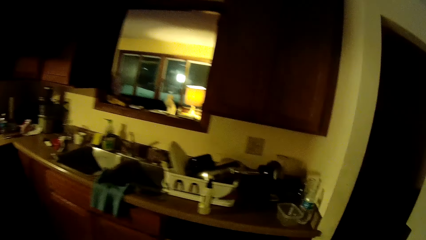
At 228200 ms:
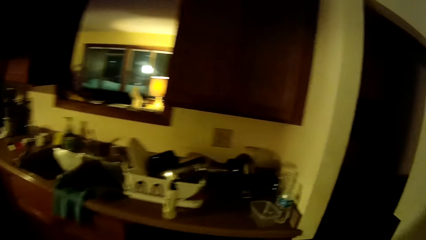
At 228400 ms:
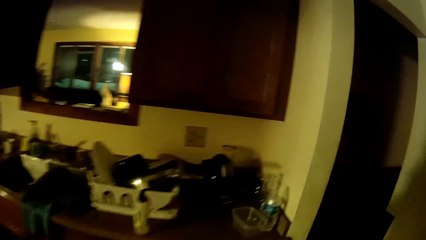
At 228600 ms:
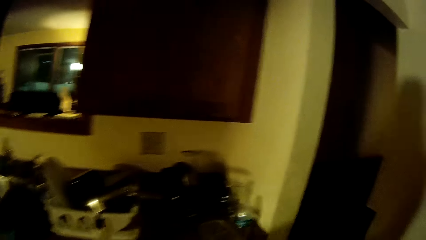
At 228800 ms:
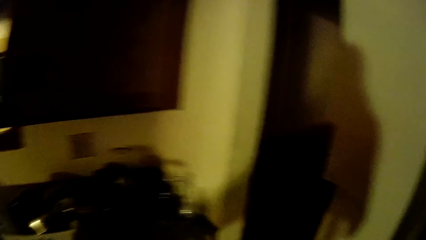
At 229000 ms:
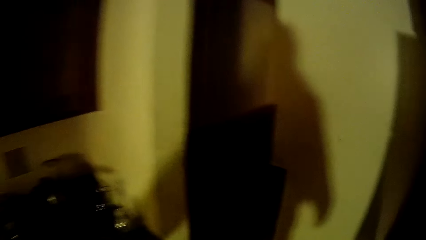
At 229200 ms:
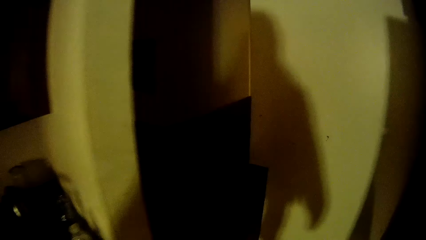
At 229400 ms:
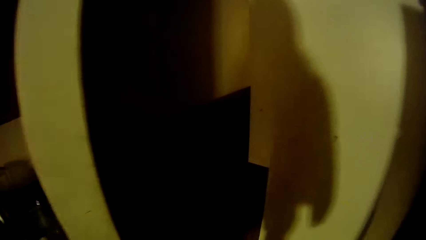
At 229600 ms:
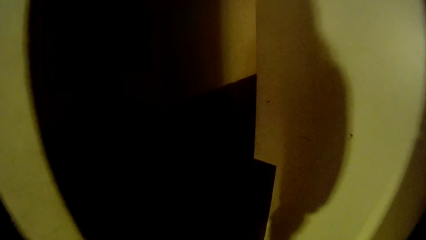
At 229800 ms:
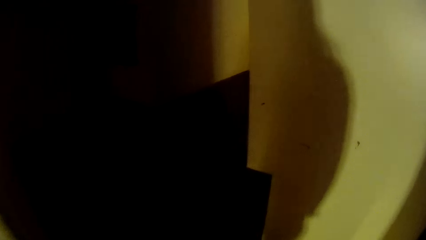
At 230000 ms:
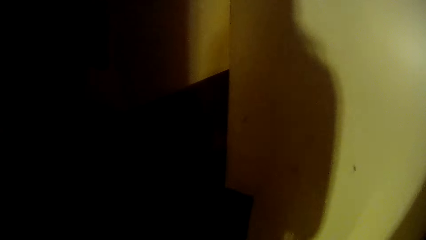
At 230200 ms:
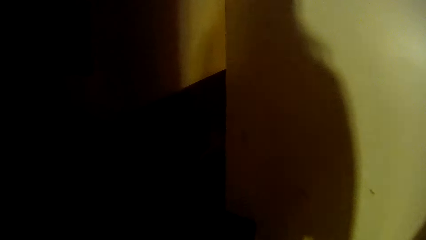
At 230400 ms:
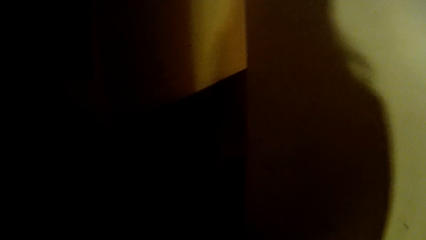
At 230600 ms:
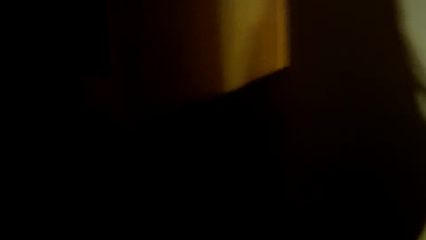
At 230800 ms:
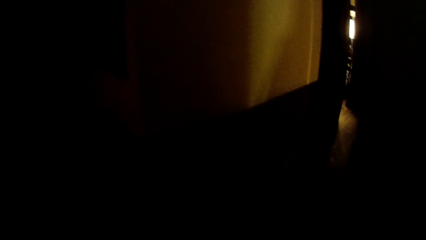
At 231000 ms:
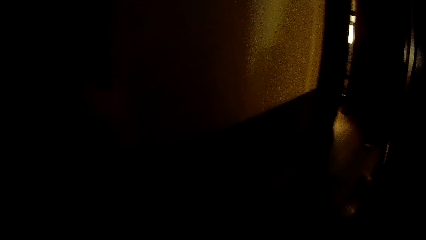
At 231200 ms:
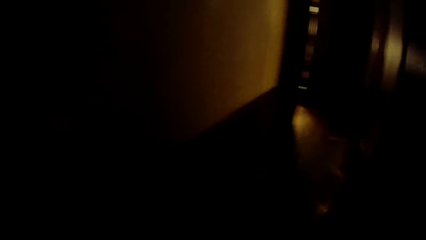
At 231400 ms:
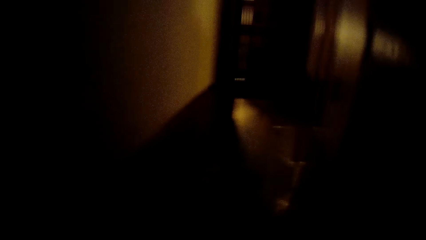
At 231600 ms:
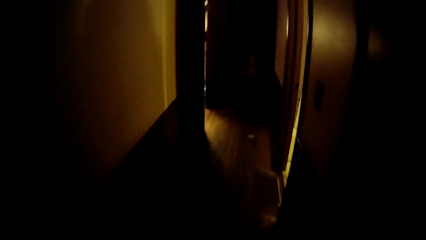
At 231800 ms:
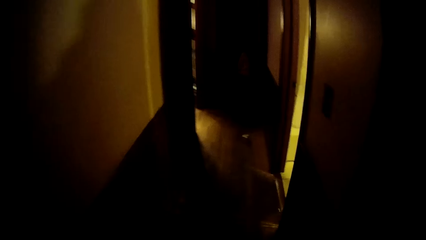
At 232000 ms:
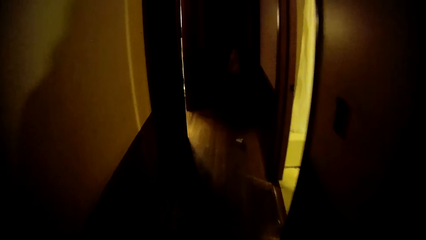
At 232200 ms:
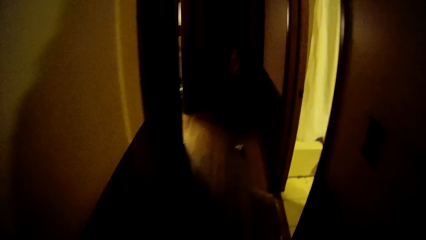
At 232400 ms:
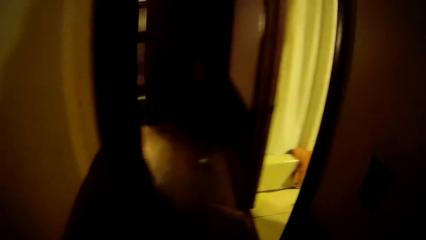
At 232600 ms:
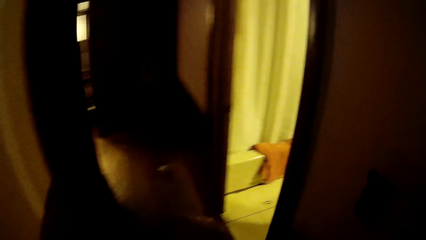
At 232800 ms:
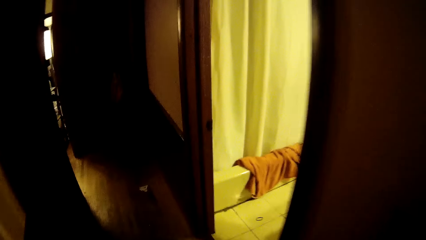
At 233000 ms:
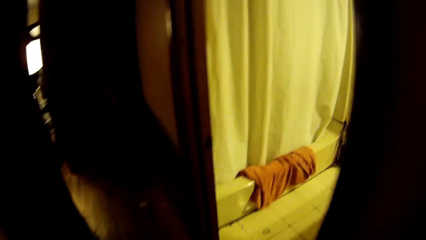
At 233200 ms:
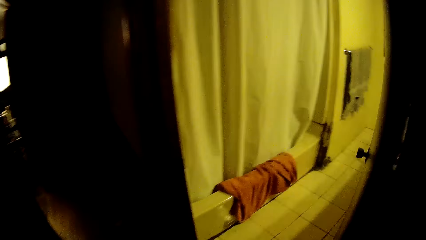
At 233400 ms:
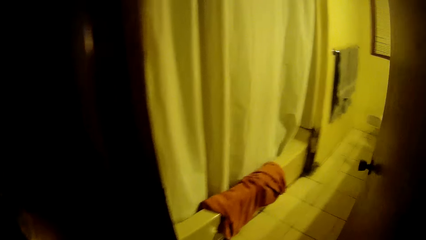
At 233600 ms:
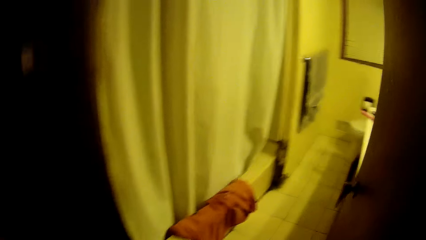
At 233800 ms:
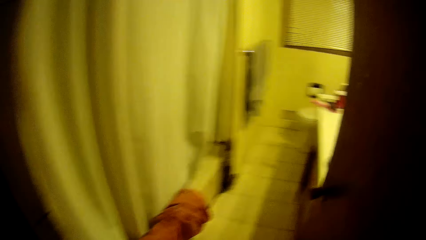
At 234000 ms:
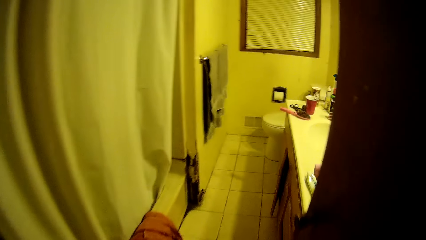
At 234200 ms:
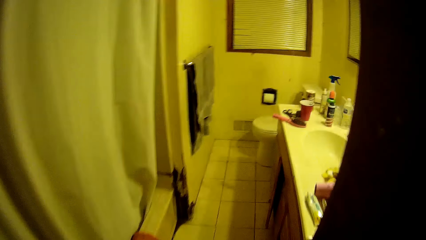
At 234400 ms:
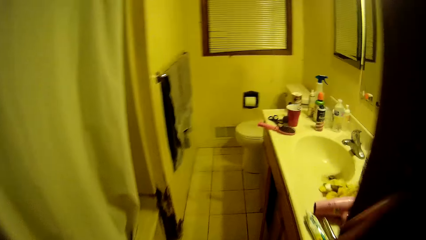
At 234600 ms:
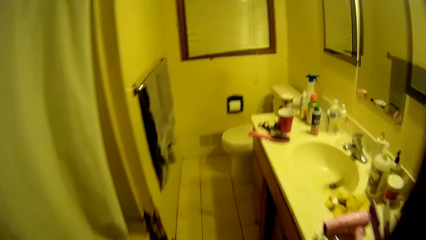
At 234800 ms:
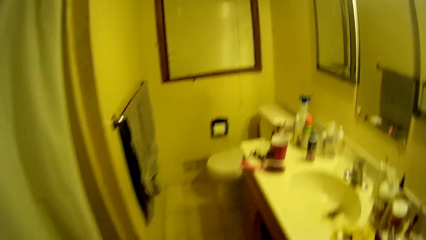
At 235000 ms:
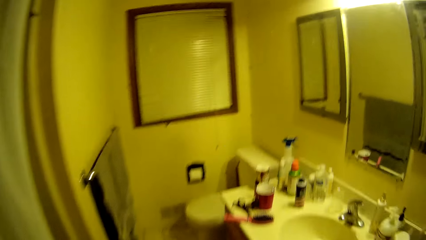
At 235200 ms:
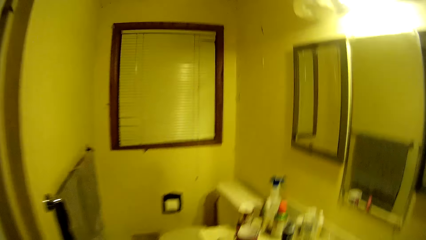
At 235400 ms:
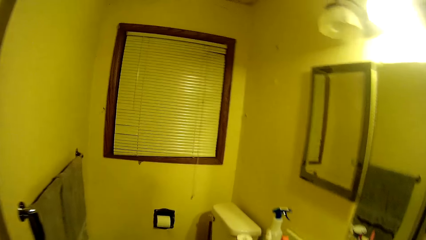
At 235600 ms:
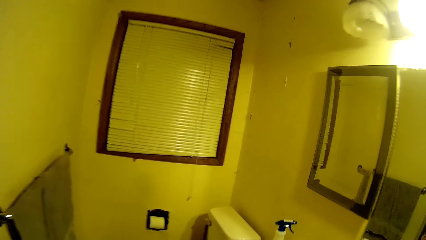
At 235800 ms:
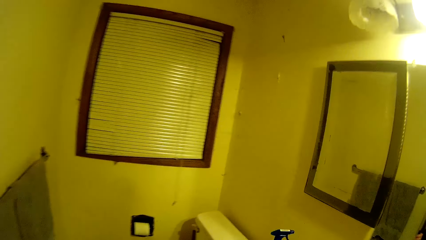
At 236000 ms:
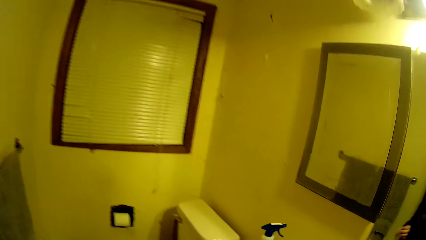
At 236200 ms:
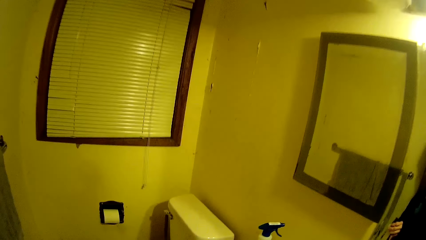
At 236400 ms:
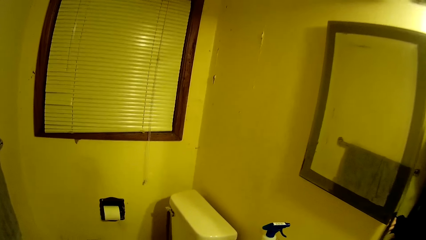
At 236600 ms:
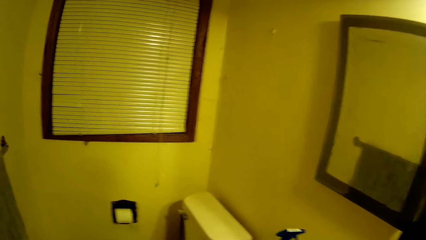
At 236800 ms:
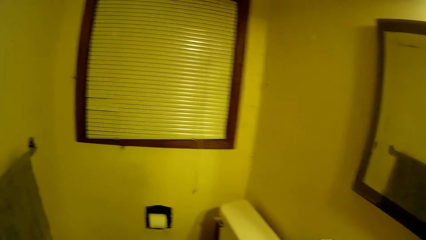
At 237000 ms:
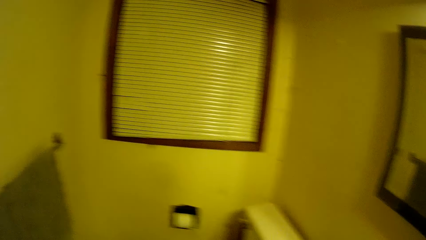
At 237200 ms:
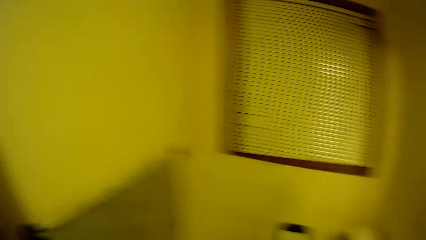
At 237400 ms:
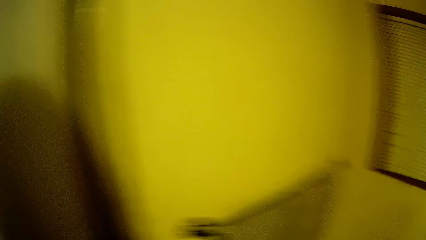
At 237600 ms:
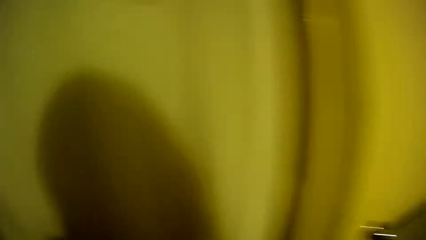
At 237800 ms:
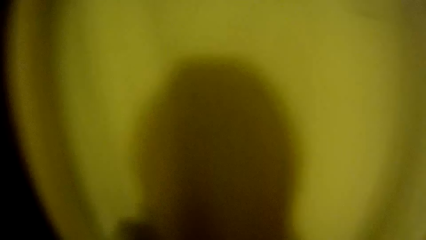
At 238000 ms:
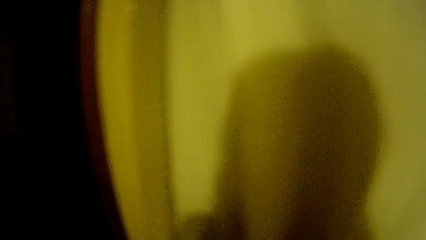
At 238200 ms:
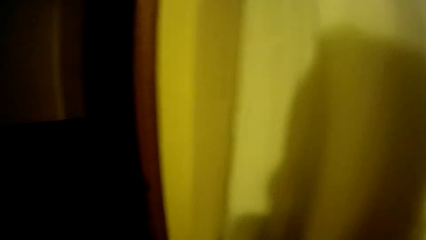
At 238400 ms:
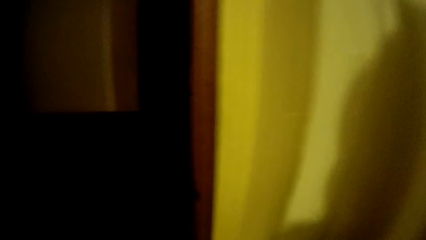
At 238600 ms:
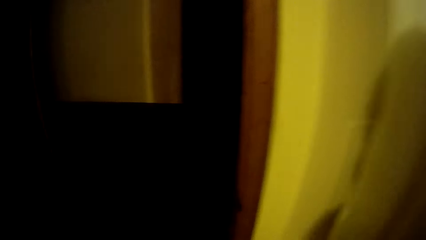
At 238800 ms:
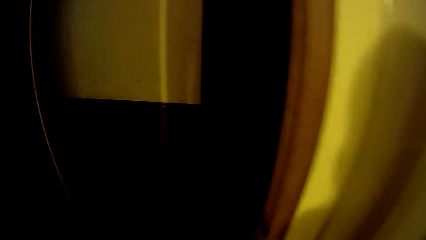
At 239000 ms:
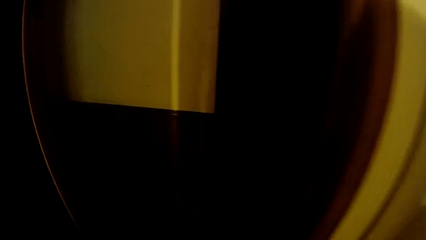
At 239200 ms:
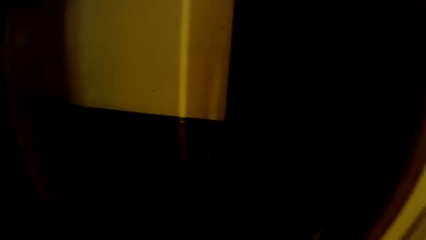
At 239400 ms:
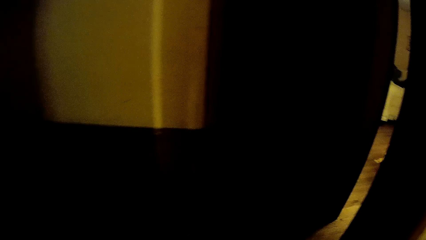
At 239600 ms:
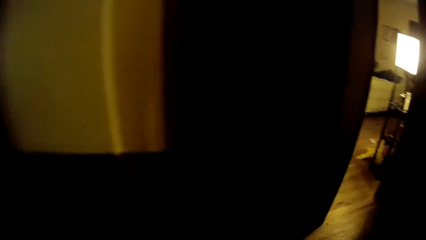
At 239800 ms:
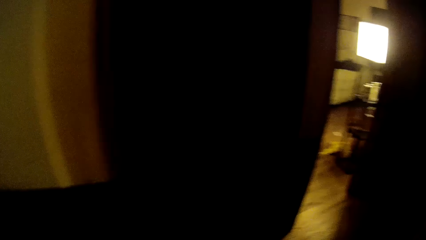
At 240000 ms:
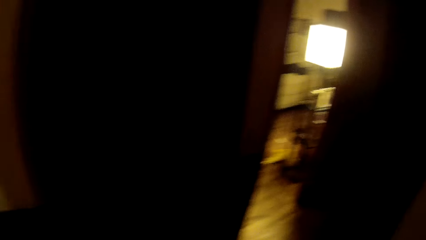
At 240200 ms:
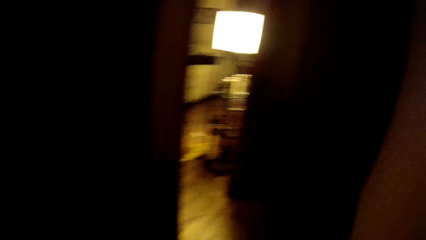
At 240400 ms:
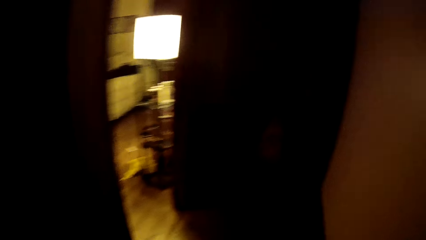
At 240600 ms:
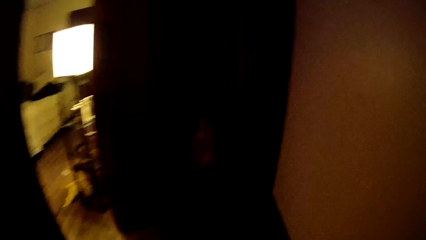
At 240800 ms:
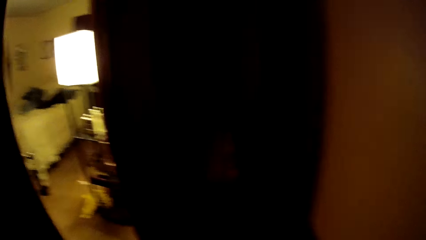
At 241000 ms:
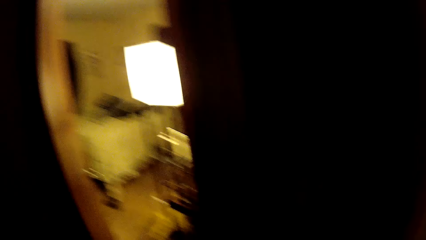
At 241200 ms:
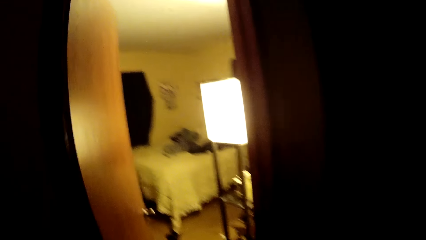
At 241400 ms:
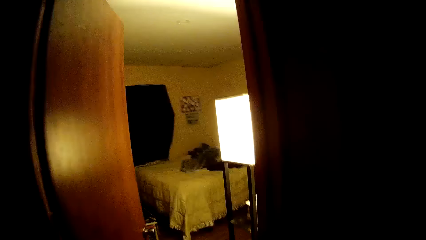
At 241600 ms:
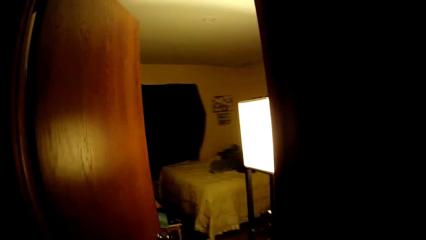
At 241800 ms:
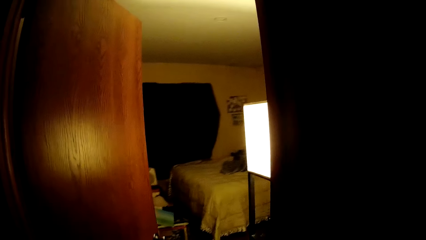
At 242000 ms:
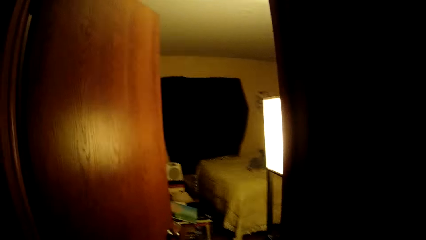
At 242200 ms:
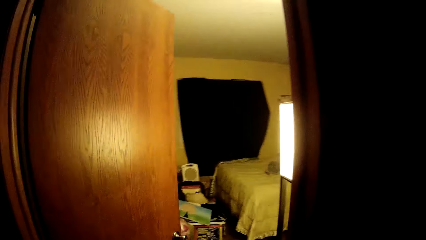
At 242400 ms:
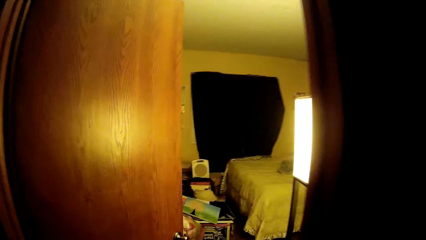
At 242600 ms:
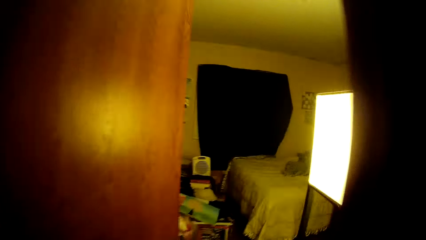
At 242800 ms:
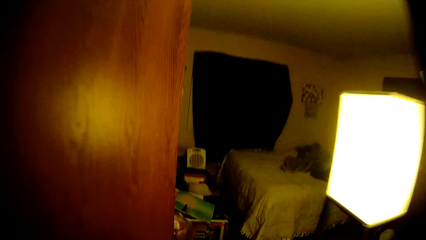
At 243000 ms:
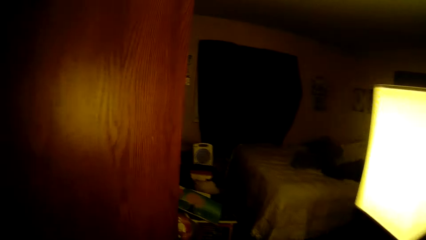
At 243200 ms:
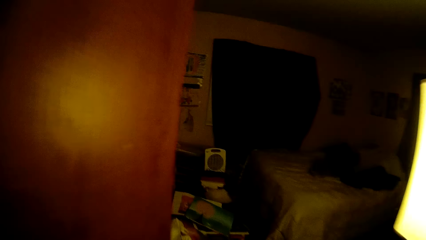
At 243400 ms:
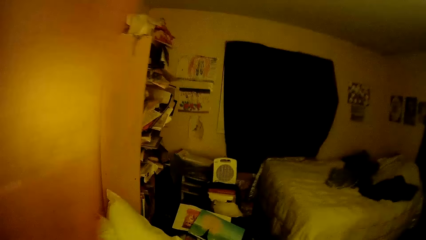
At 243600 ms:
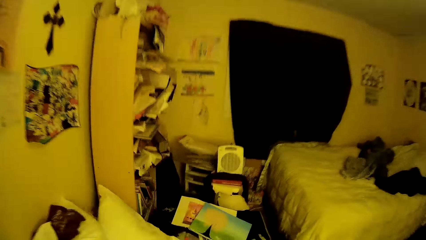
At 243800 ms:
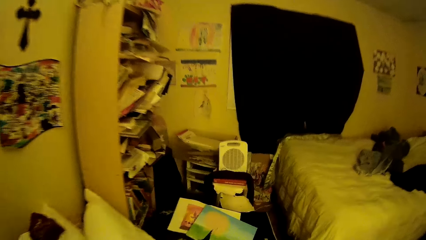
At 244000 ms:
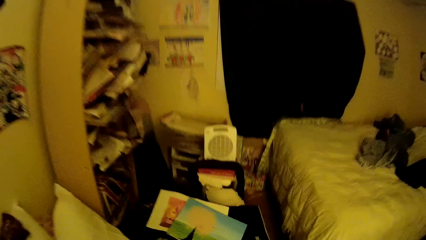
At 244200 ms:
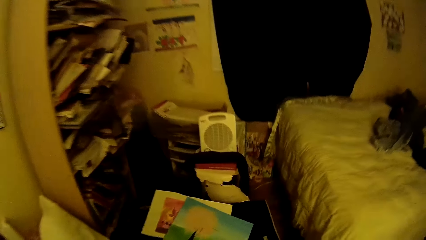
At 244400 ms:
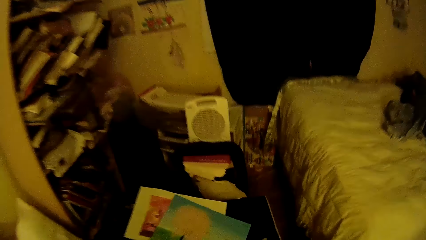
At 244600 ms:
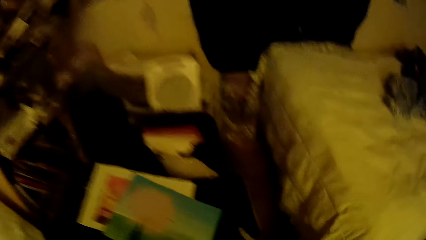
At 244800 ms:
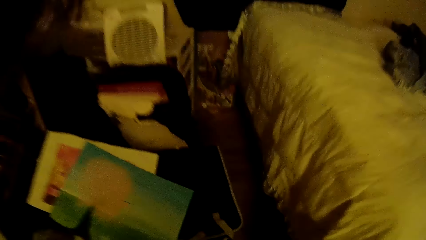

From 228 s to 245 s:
The camera wearer walks to a bathroom. They walk to the bedroom.
